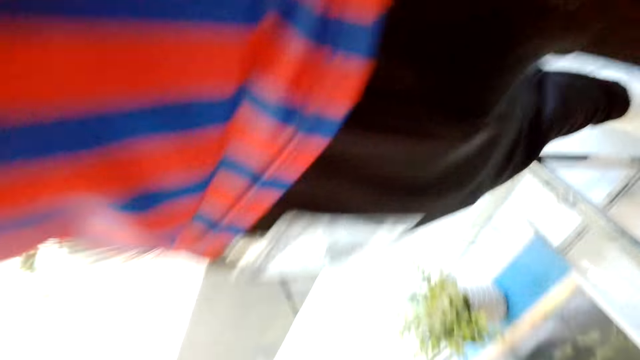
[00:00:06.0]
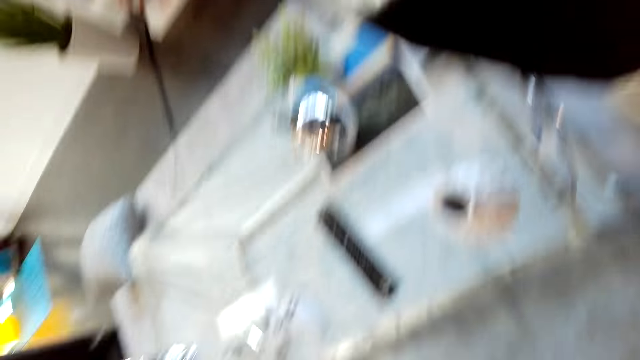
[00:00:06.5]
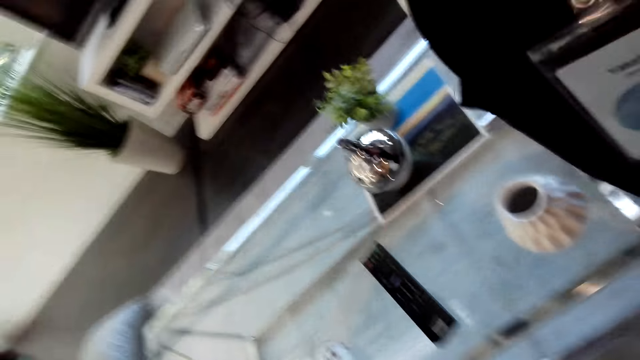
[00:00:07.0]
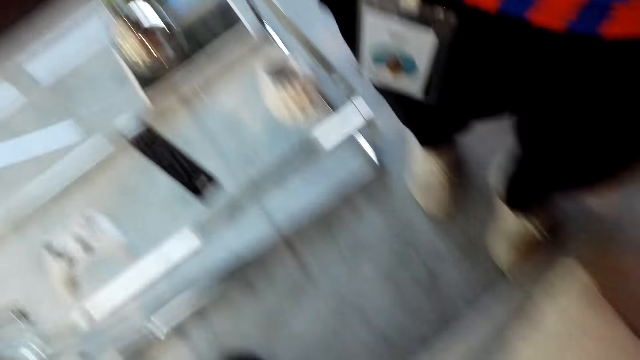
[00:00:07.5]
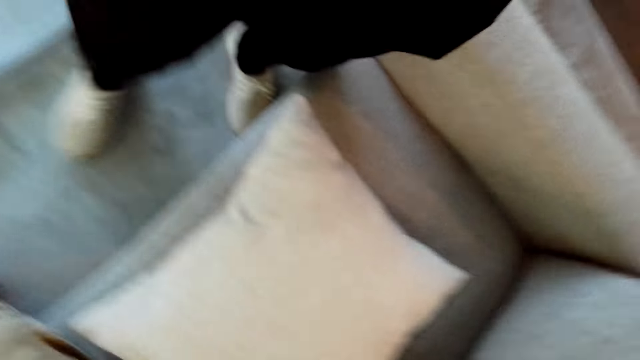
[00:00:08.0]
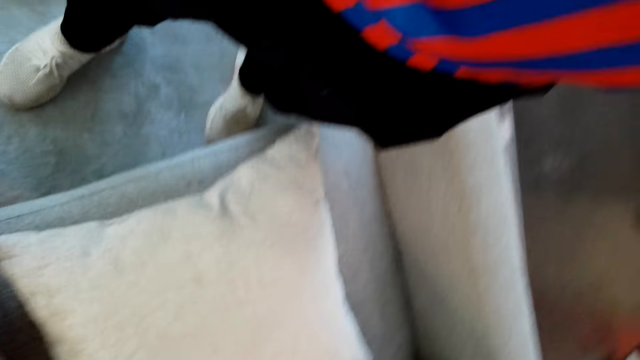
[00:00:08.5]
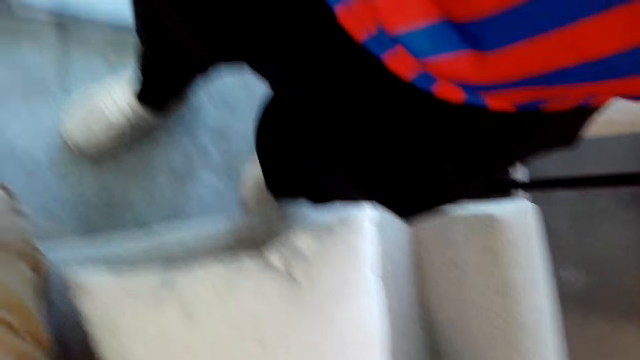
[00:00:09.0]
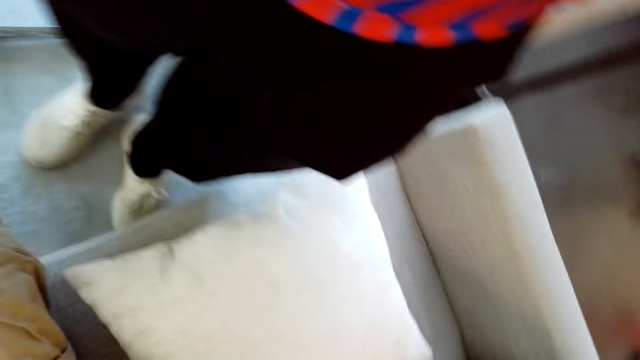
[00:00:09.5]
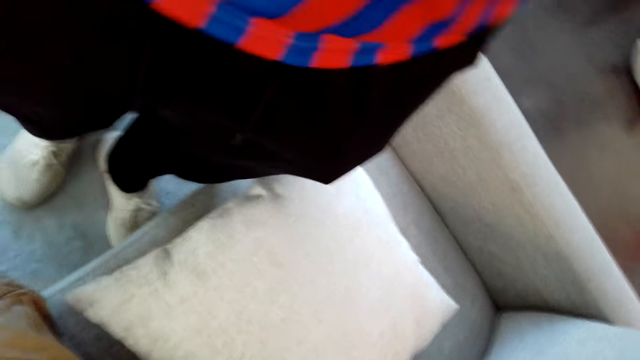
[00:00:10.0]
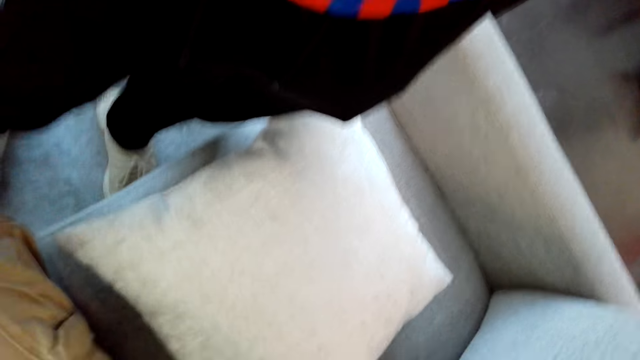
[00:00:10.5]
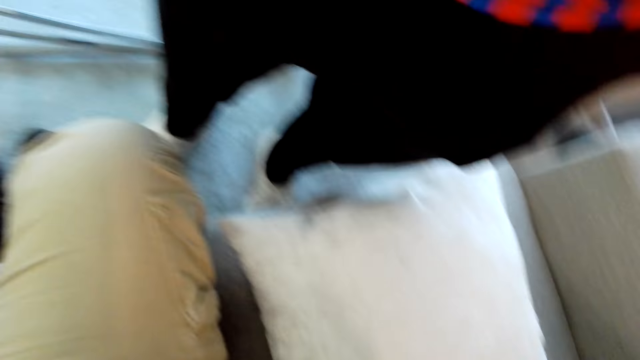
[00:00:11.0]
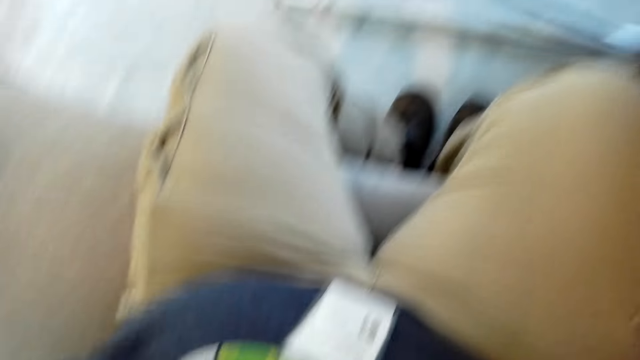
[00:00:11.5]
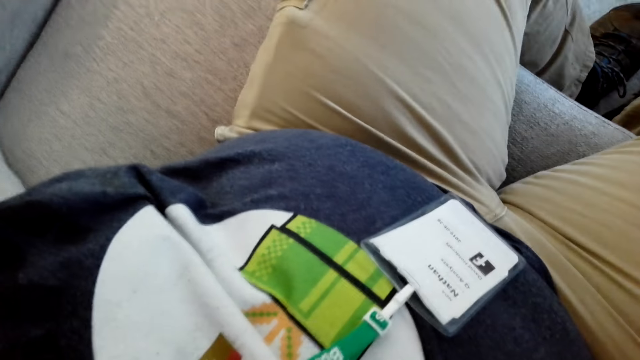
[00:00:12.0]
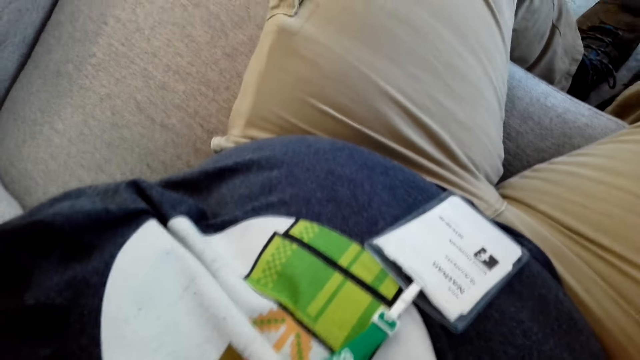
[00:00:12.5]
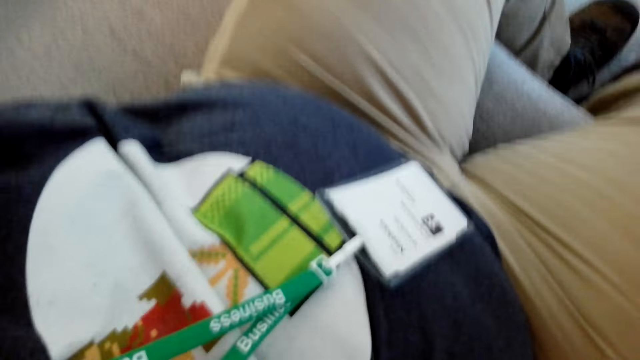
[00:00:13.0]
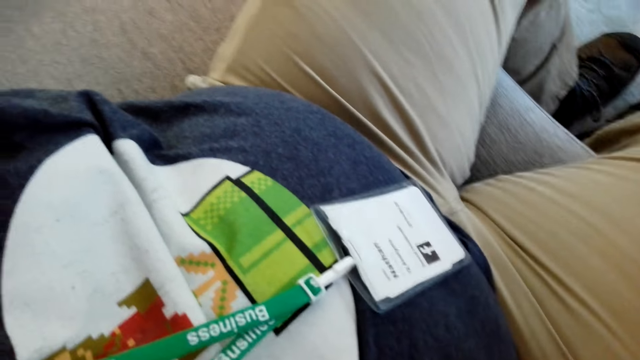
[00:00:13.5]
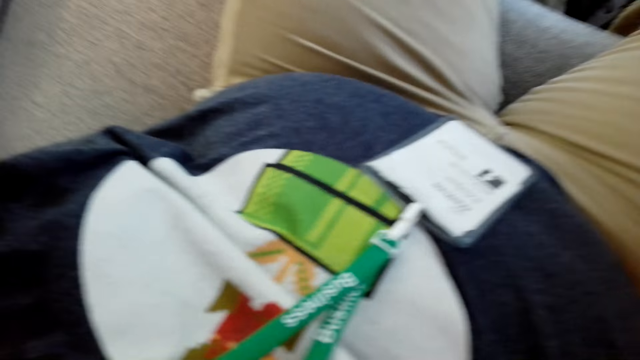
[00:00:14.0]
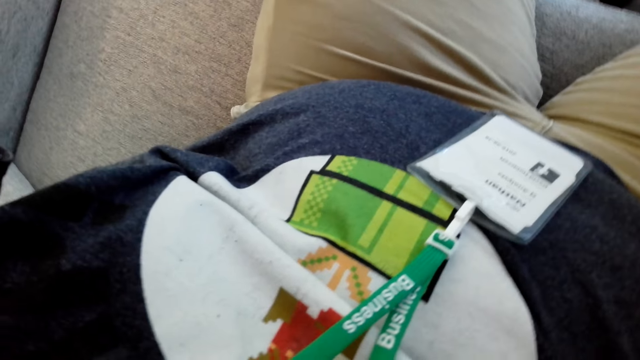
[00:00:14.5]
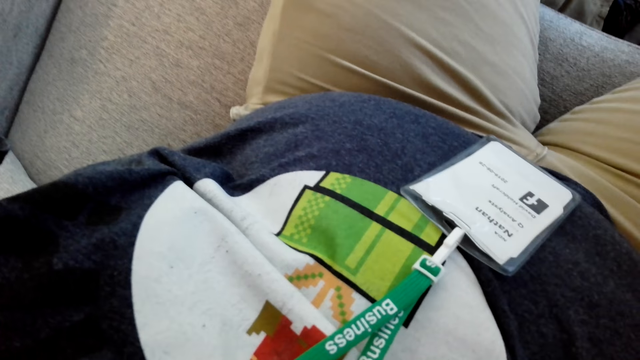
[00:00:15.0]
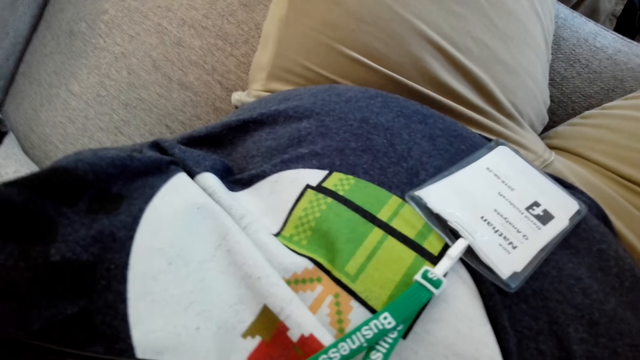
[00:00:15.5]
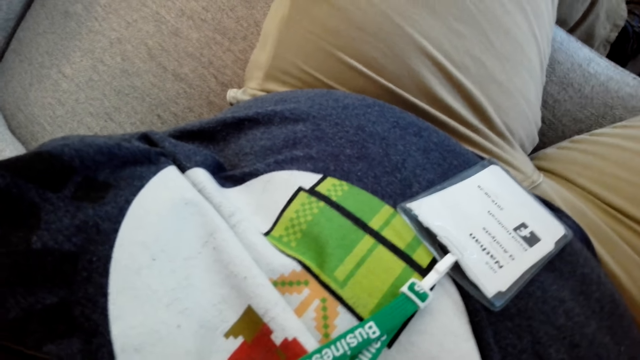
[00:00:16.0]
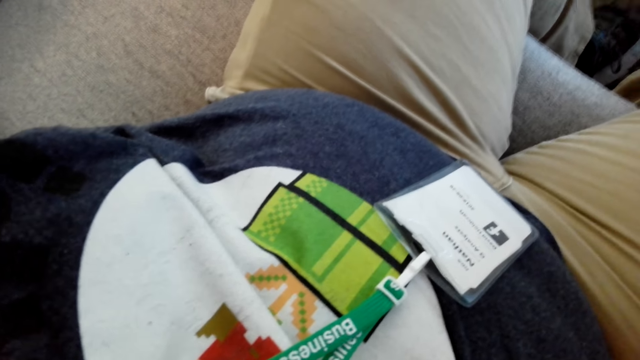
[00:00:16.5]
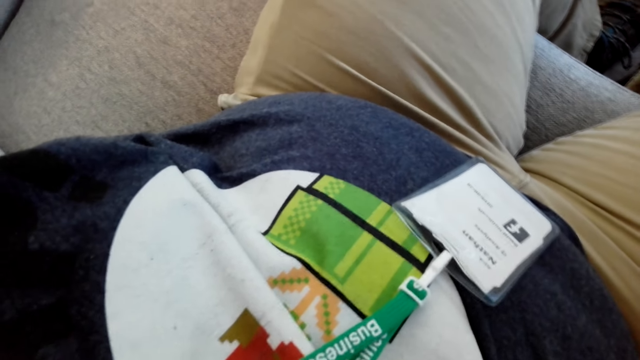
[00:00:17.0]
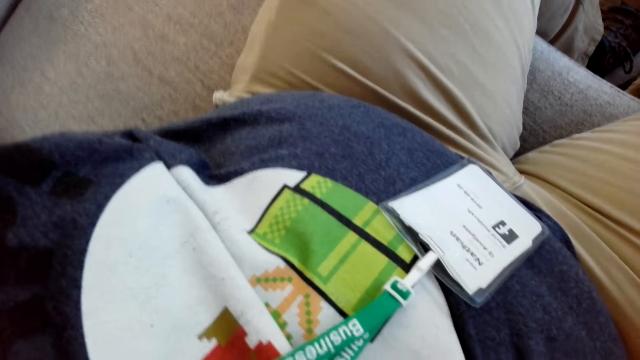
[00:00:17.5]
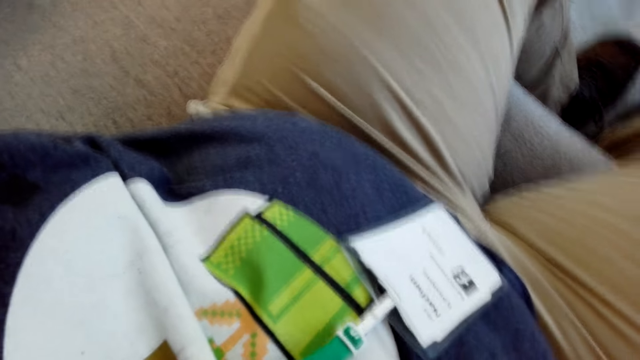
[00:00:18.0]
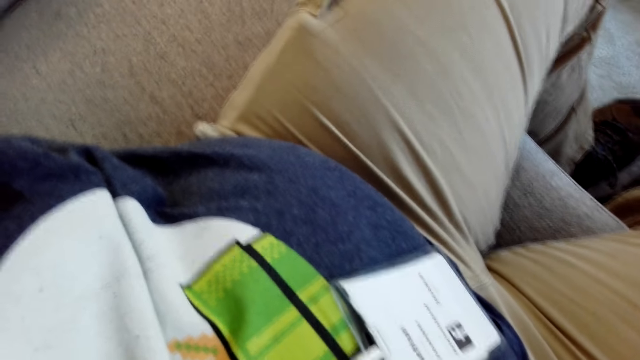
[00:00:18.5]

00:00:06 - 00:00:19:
The camera wearer adjusts the camera. They give a man the camera.

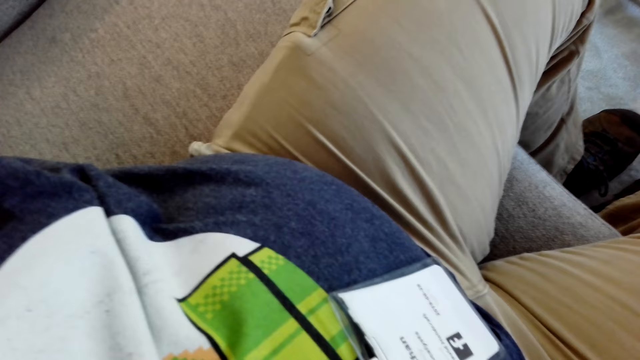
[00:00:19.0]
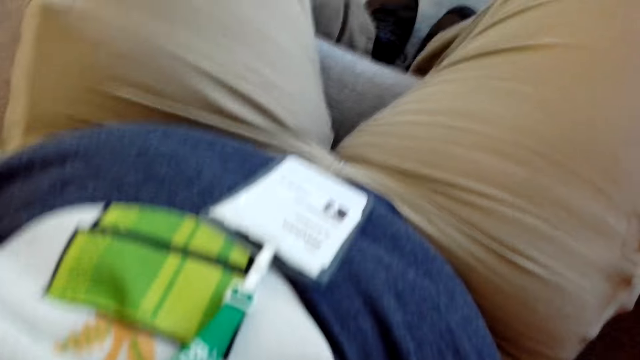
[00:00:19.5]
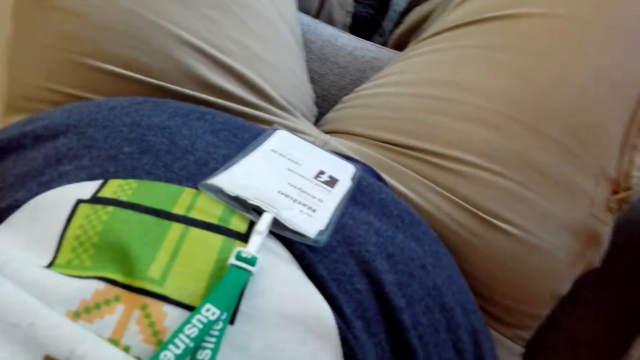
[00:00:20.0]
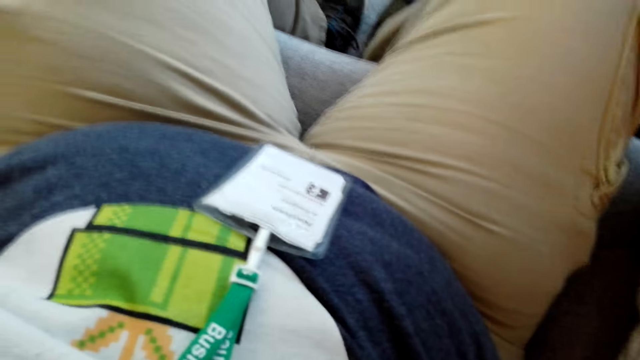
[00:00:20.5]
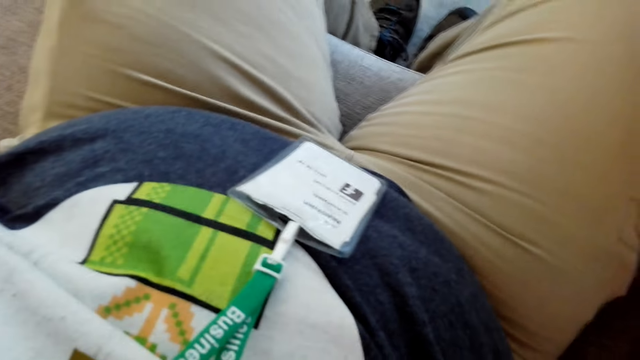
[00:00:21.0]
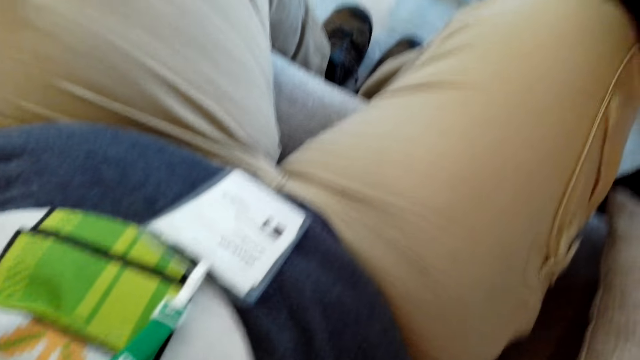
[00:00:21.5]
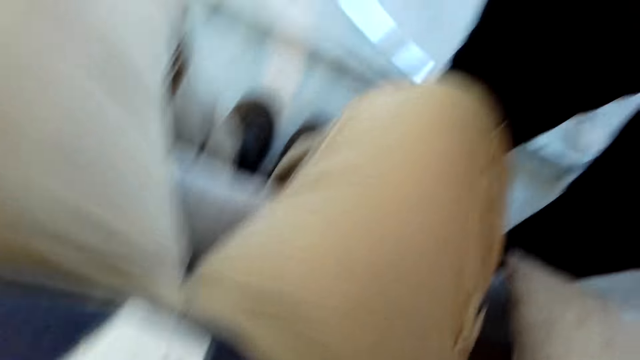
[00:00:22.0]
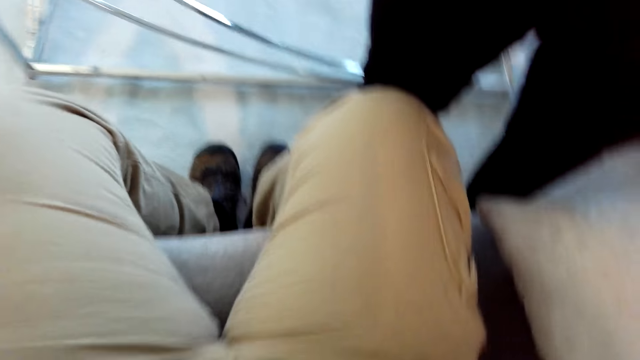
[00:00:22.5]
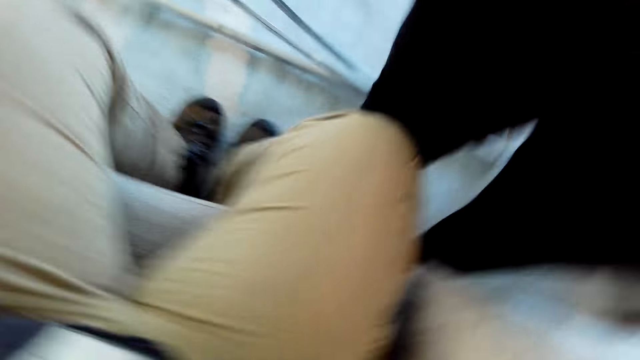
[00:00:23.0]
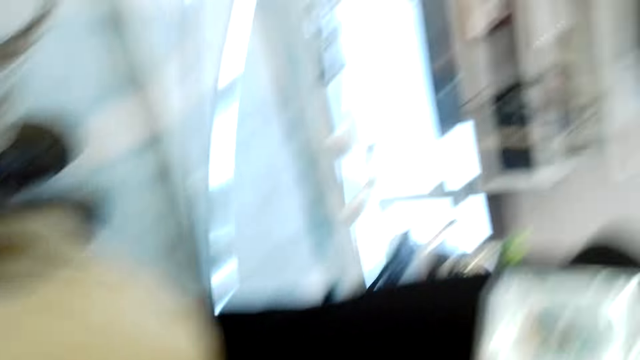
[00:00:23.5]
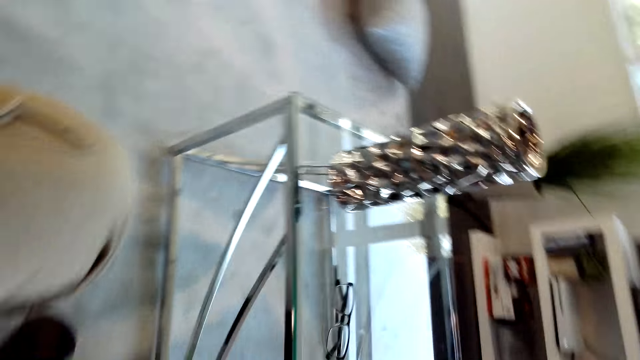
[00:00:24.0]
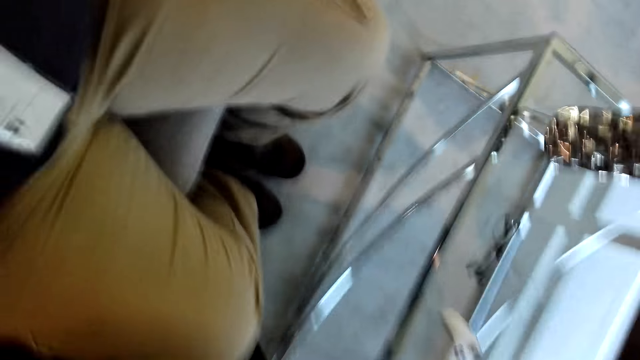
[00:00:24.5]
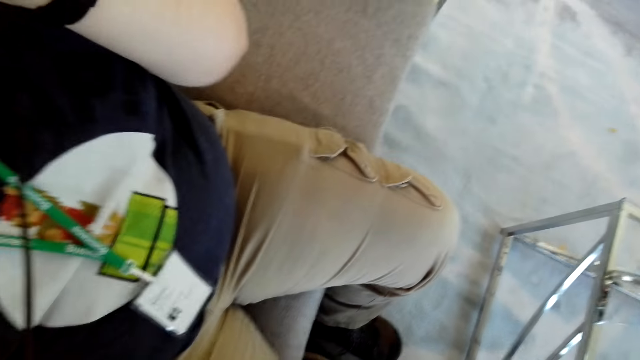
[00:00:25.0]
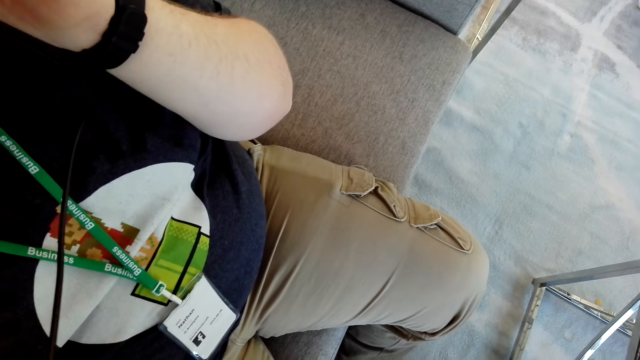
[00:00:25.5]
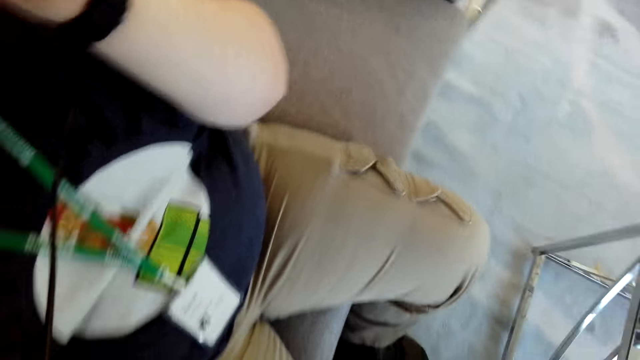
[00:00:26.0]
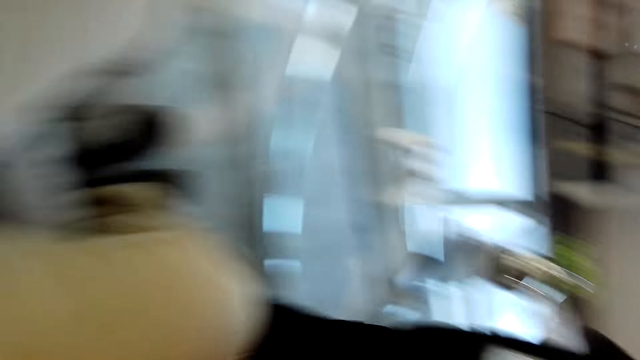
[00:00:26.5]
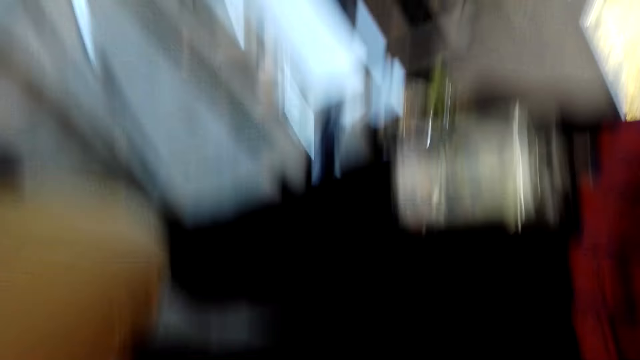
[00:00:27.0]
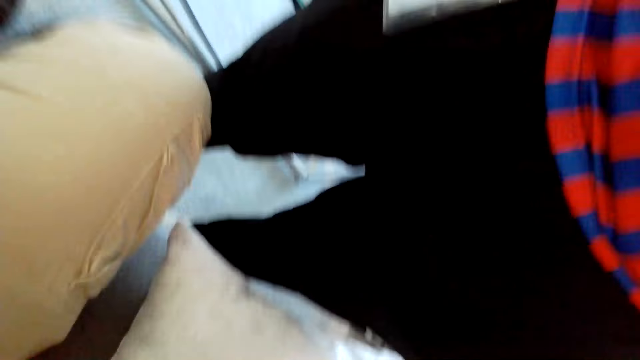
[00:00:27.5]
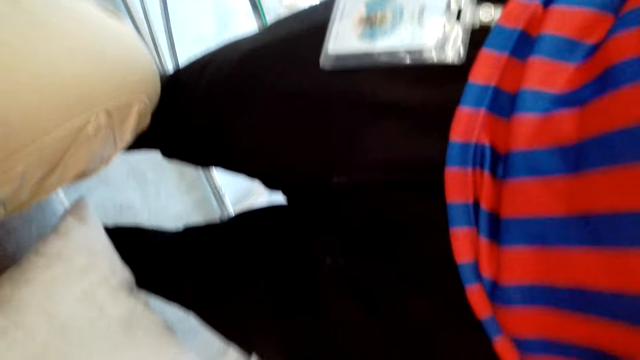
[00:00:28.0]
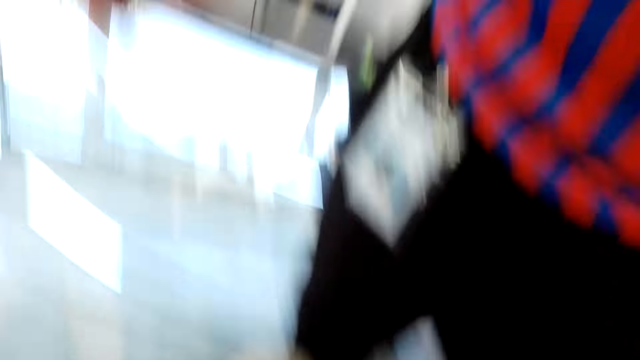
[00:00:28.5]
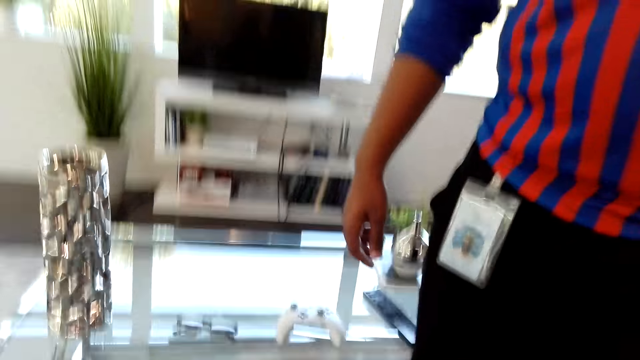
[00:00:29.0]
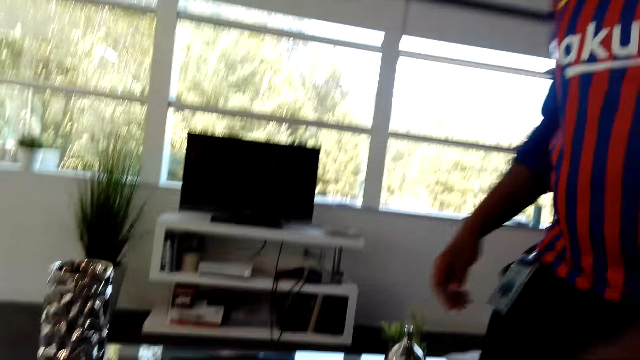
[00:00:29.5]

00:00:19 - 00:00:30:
The camera wearer adjusts the camera.
